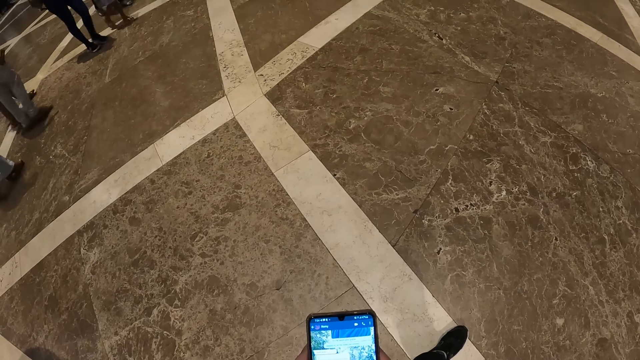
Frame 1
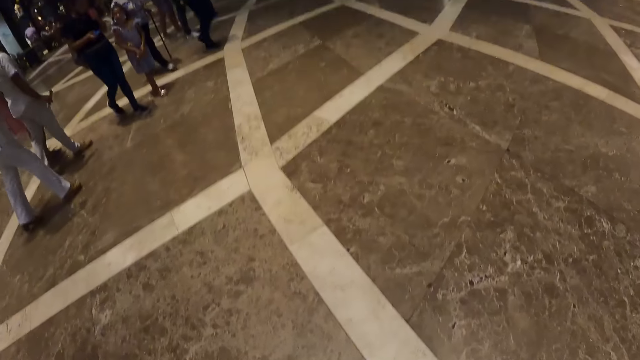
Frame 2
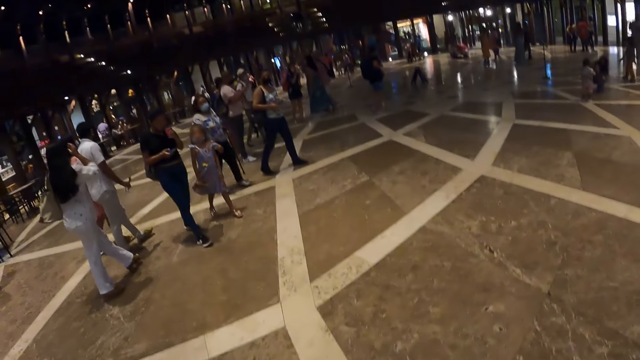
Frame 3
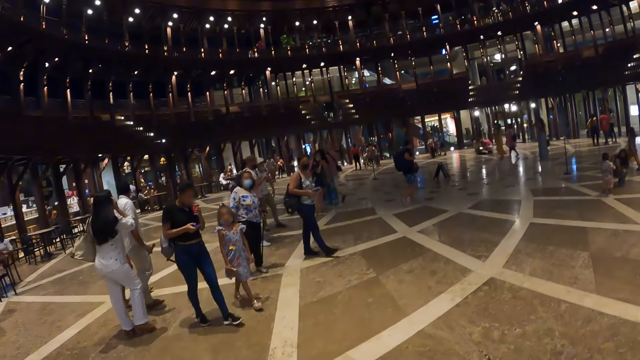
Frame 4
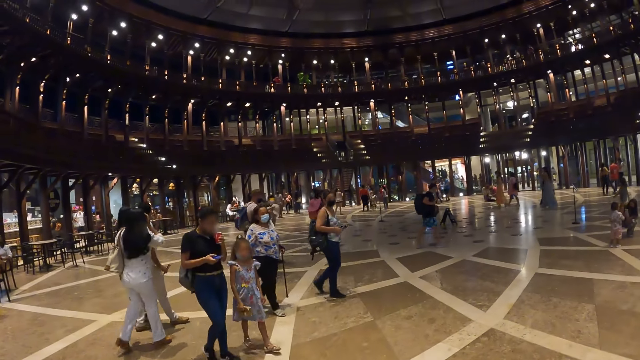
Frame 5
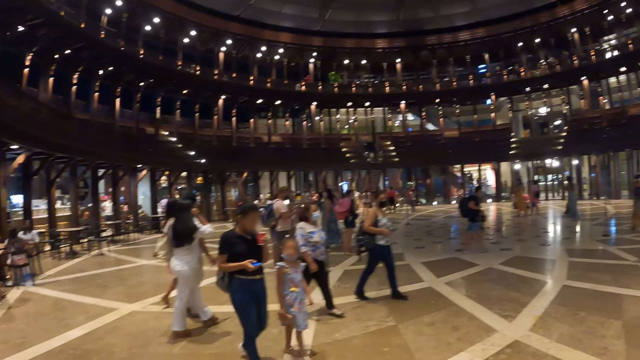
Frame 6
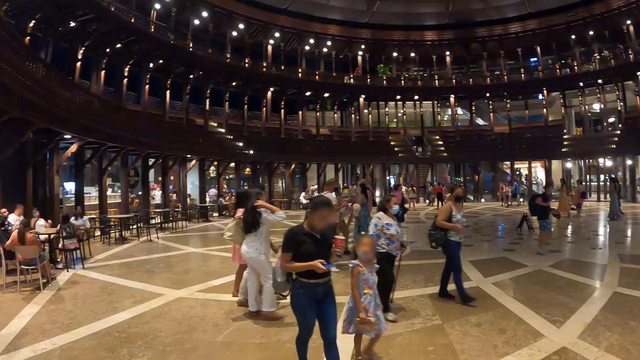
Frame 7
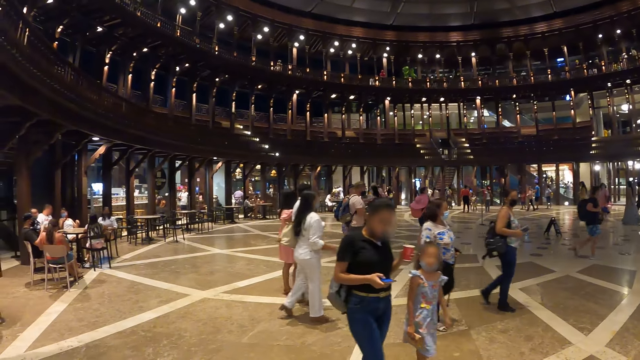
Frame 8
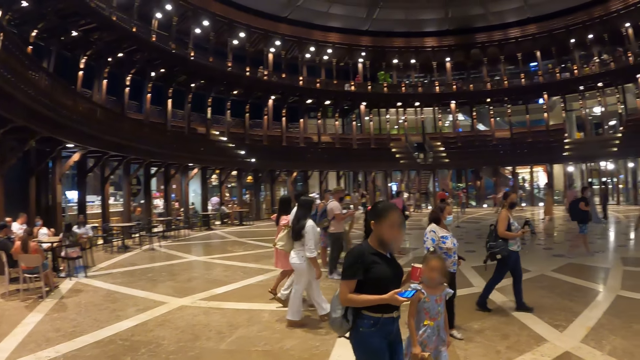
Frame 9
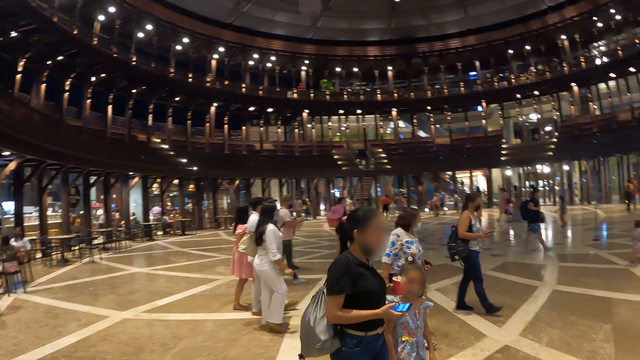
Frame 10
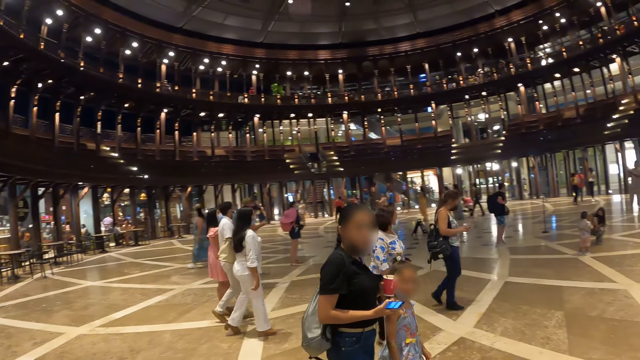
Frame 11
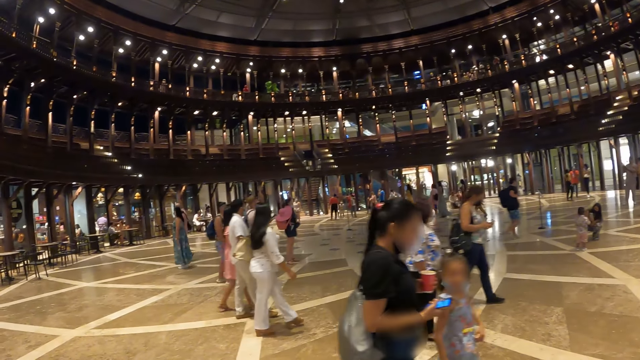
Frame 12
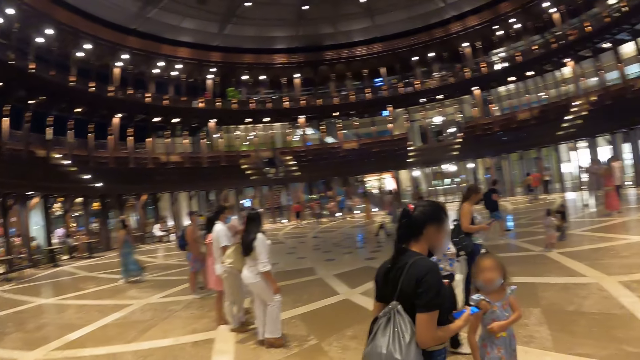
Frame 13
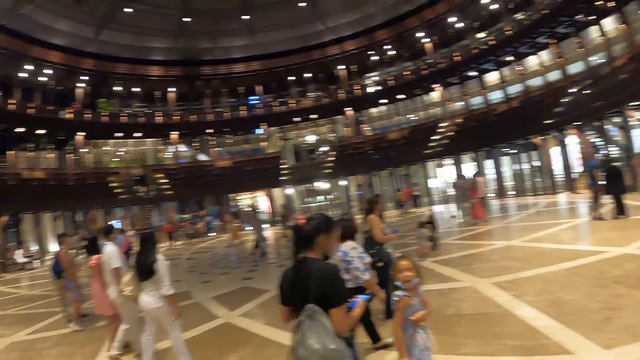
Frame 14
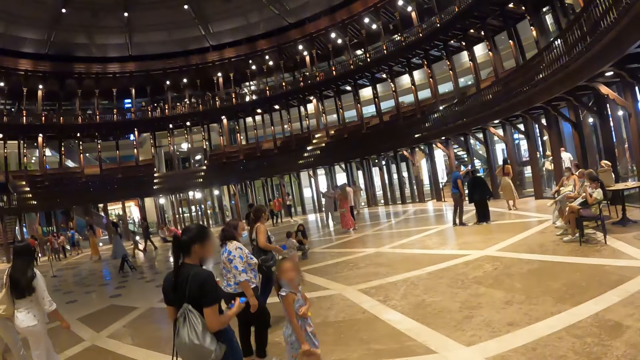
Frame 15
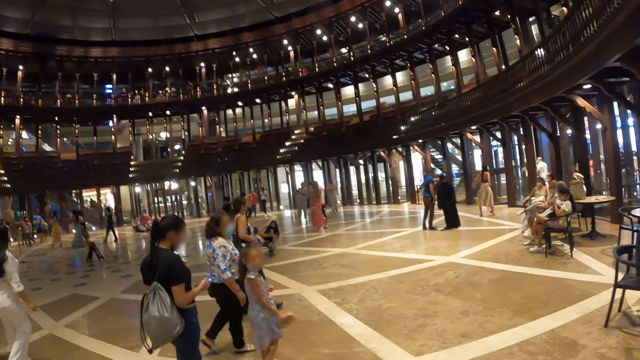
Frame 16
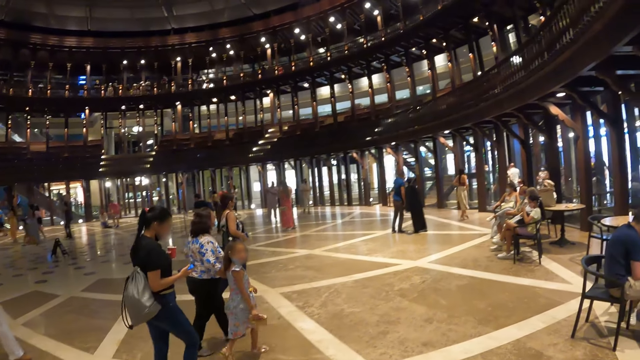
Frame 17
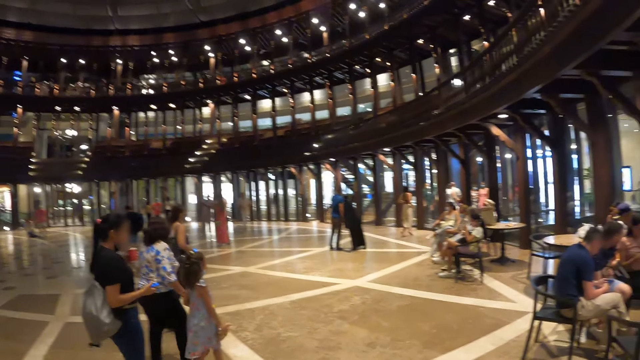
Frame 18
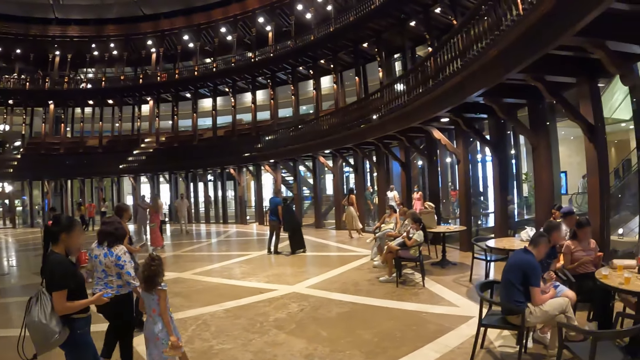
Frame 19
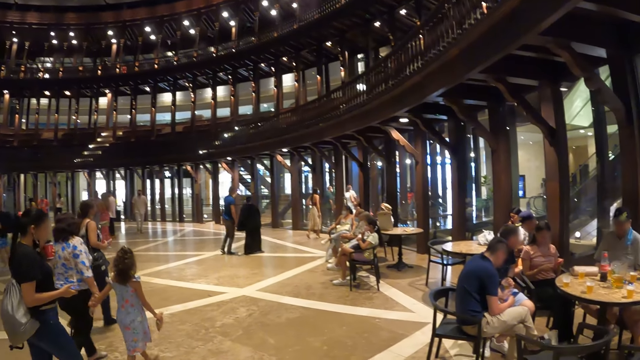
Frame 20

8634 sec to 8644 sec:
The camera wearer looks round the room. A group of people walks past the camera wearer. The camera wearer looks around the food court.

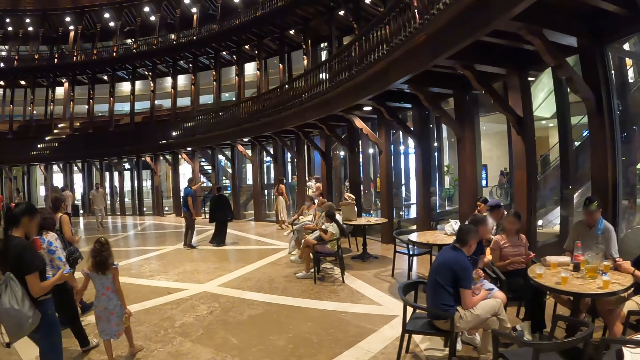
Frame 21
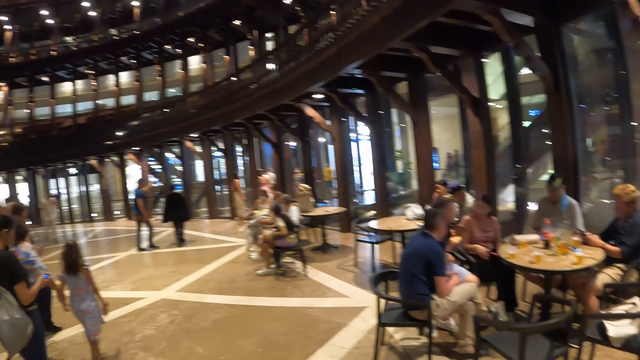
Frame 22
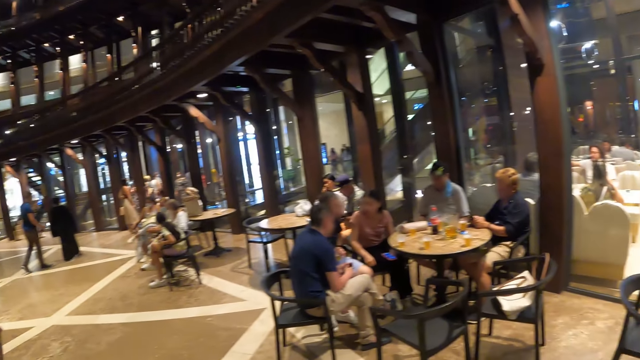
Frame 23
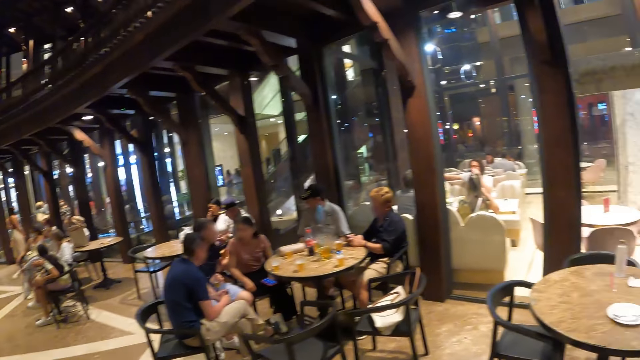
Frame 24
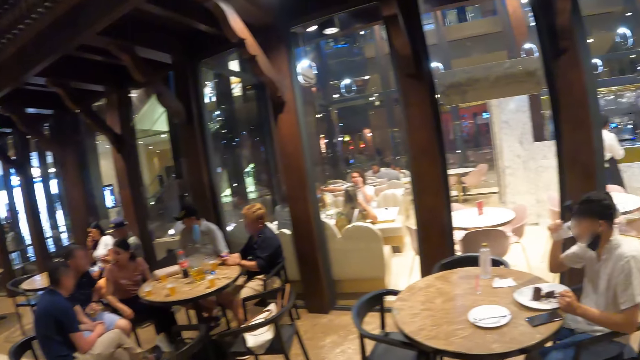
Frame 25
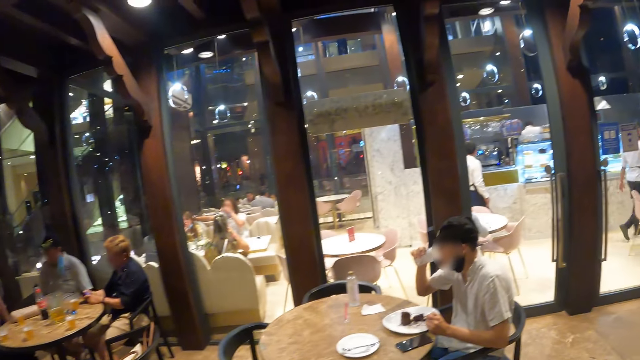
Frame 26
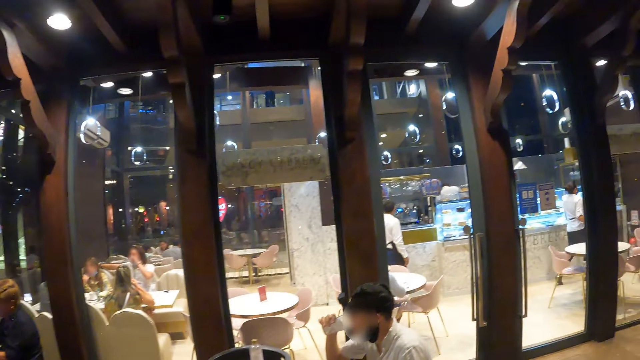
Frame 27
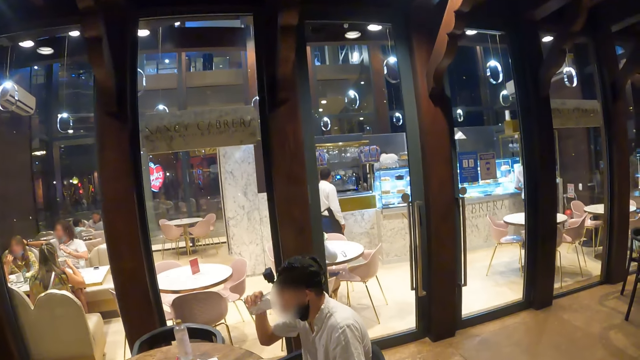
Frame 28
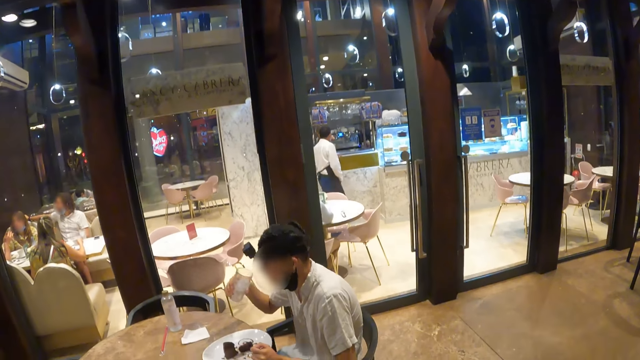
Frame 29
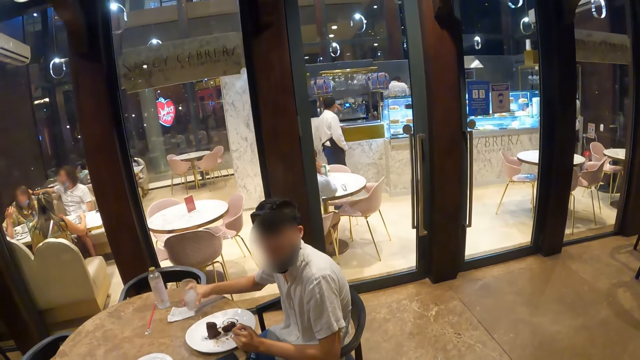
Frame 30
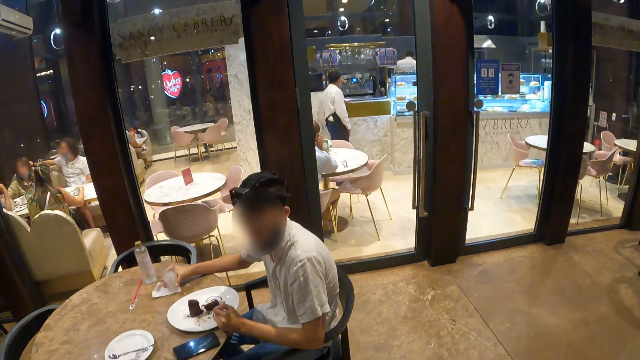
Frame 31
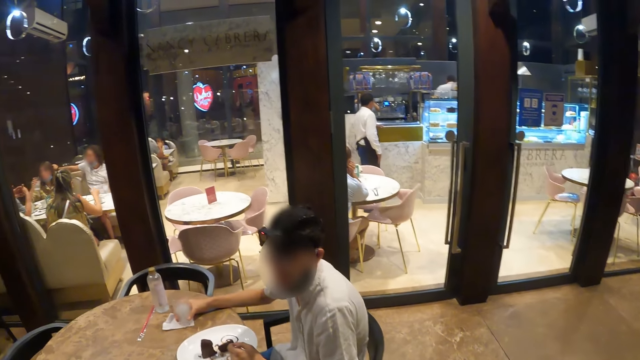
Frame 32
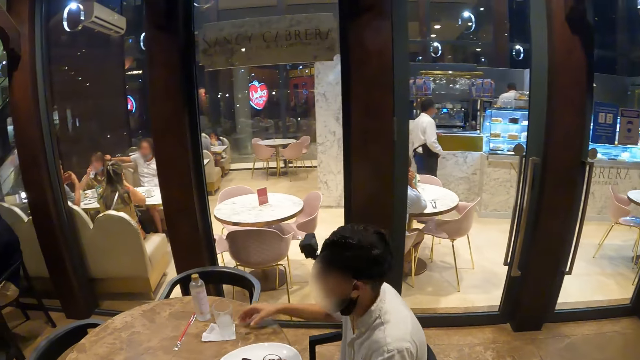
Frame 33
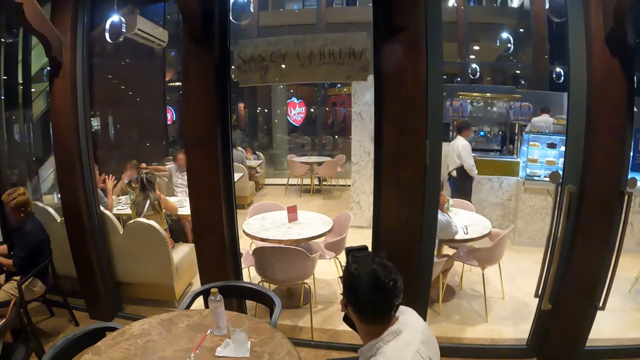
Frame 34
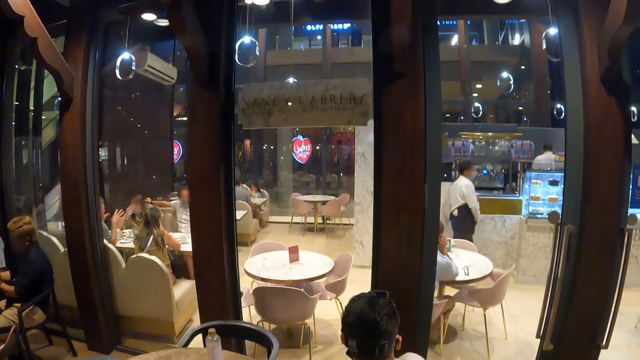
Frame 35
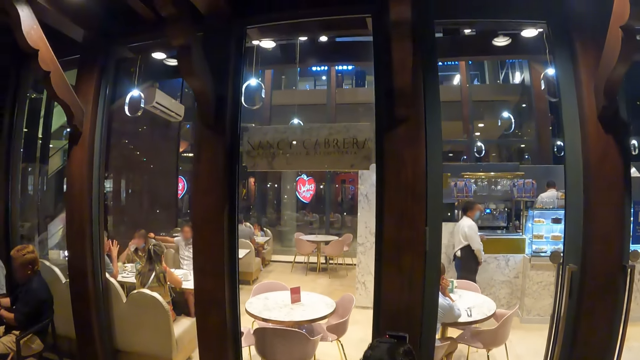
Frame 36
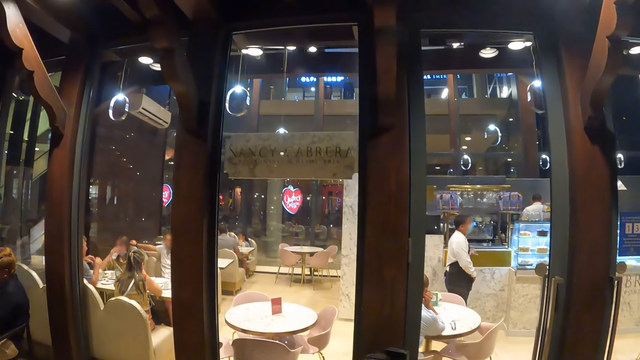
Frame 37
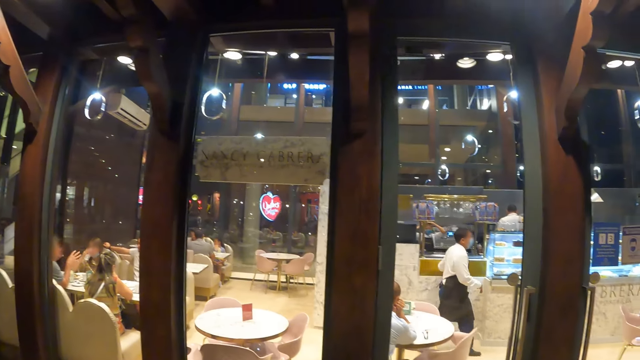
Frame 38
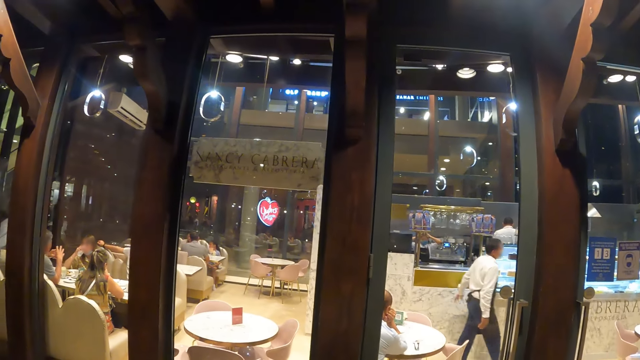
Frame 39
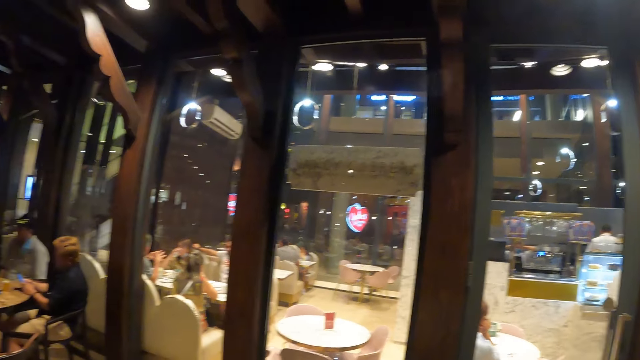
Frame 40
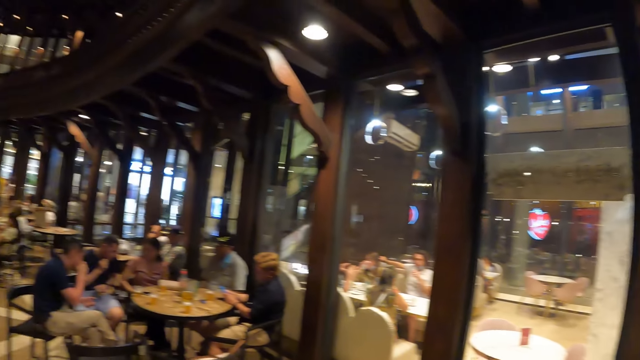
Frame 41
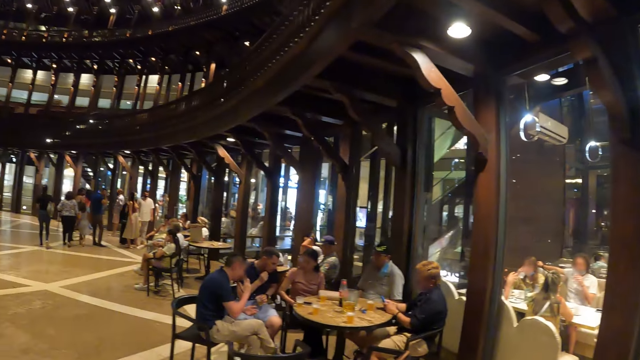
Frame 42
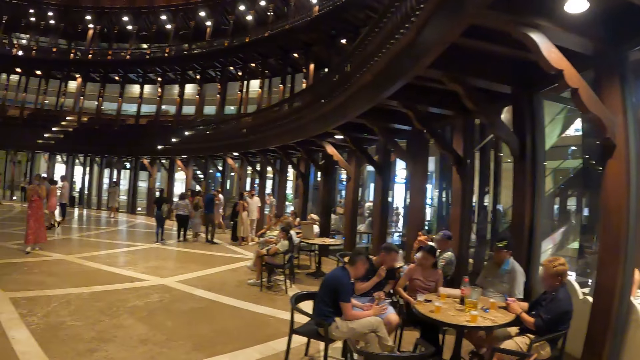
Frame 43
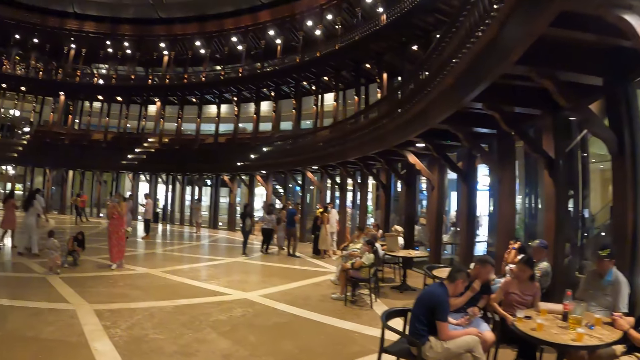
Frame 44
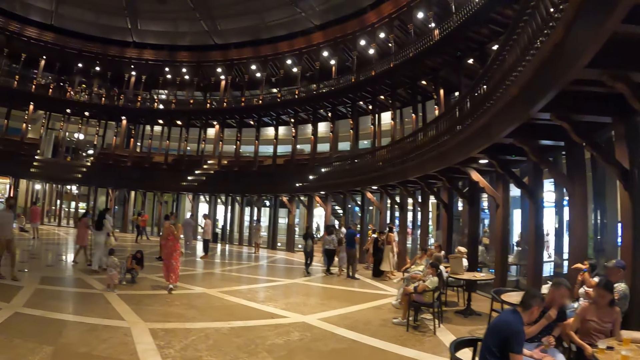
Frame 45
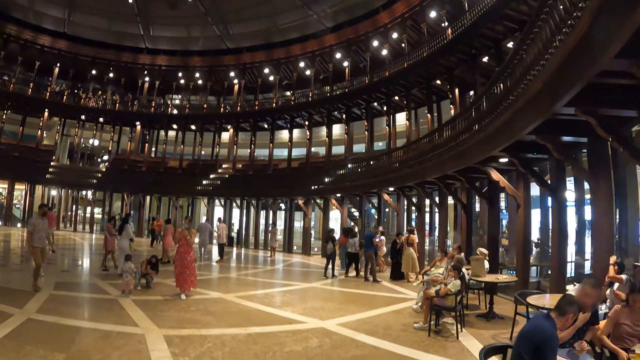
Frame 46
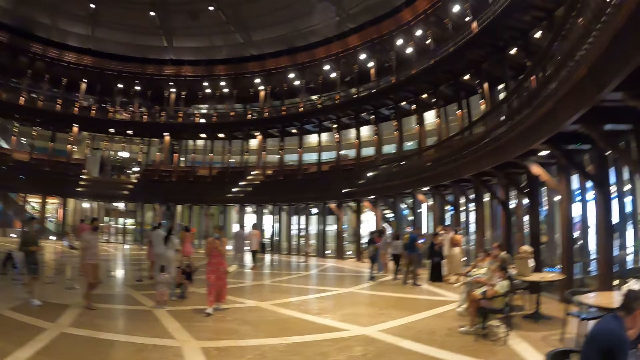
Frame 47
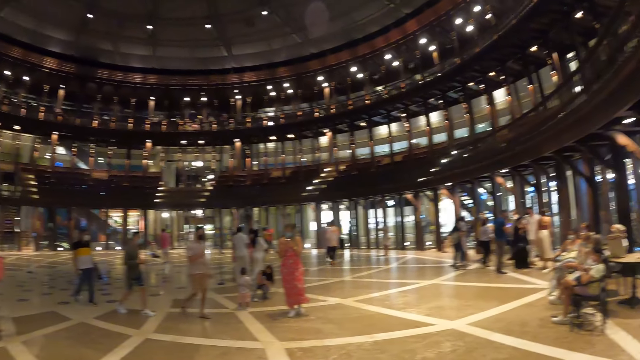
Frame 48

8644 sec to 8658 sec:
The man drinks water from the cup in his right hand. The man places the cup in his right hand on the table. The camera wearer walks round the room. The man turns round the room.
